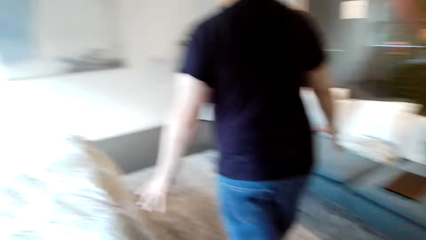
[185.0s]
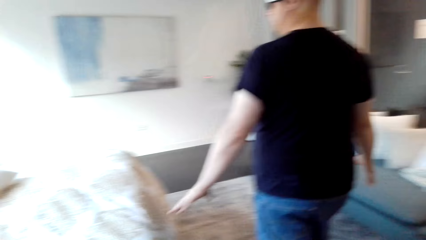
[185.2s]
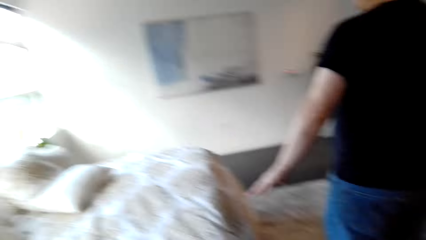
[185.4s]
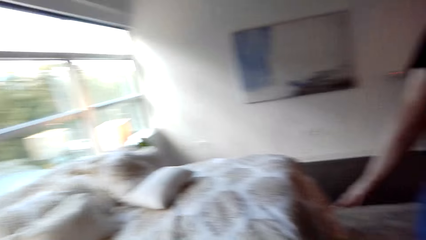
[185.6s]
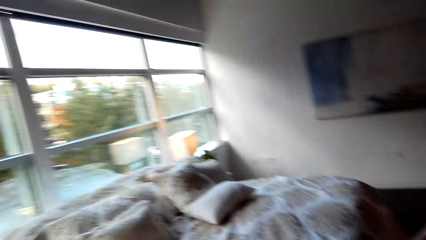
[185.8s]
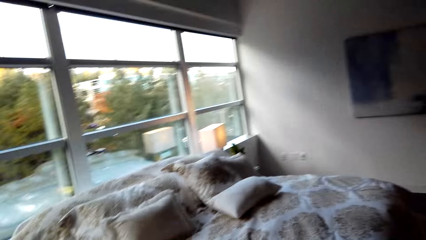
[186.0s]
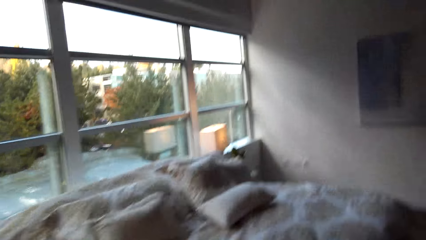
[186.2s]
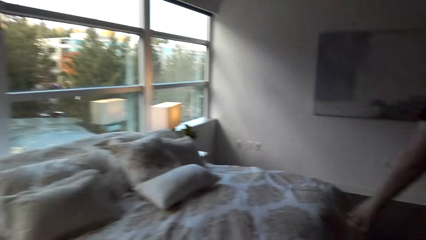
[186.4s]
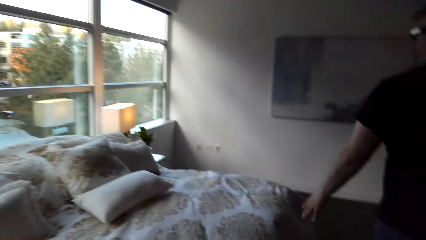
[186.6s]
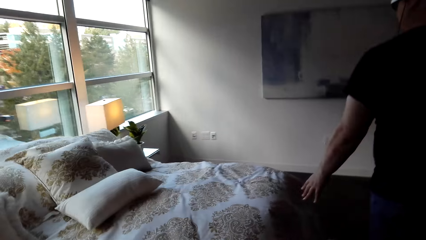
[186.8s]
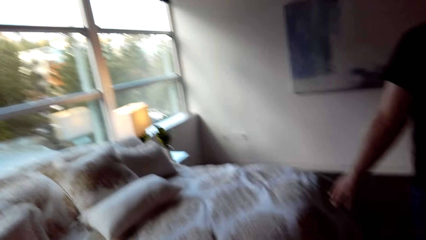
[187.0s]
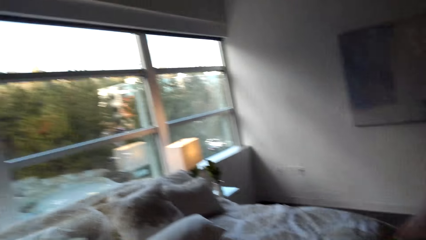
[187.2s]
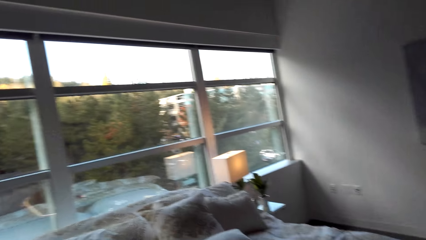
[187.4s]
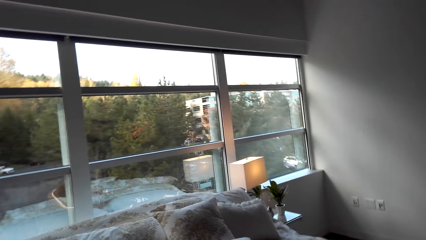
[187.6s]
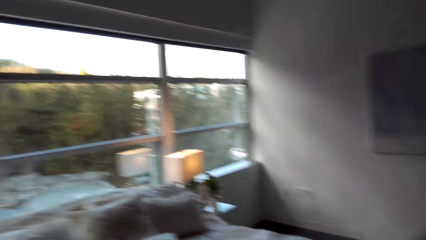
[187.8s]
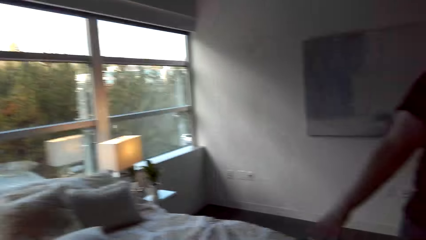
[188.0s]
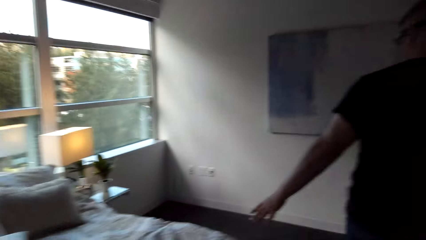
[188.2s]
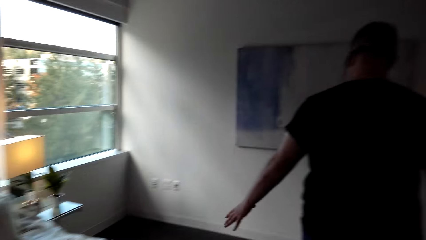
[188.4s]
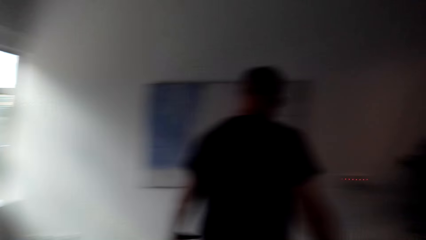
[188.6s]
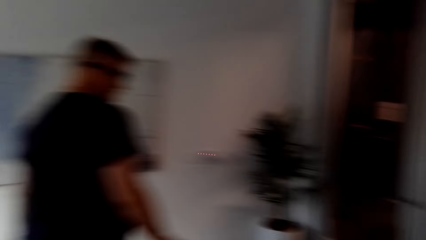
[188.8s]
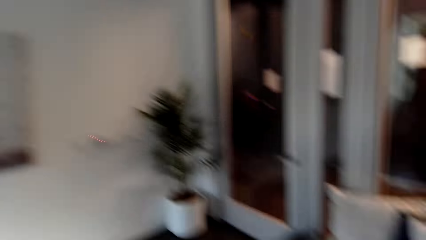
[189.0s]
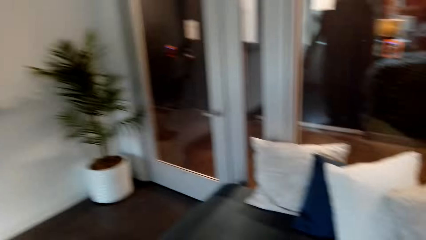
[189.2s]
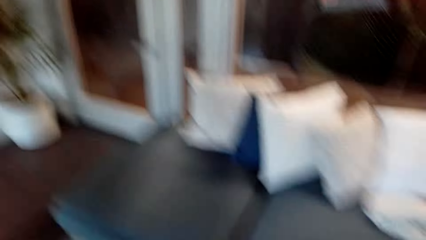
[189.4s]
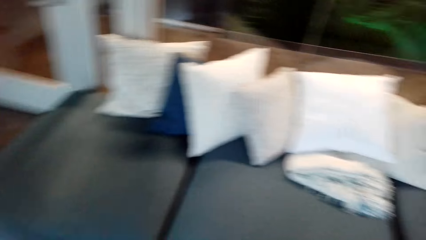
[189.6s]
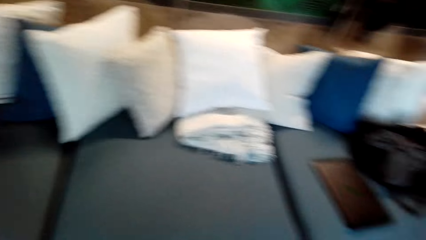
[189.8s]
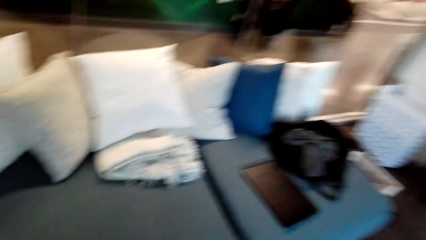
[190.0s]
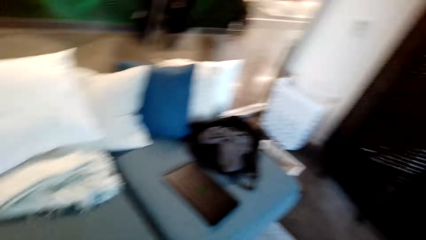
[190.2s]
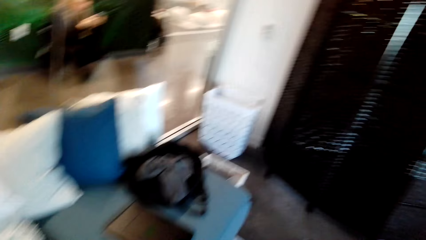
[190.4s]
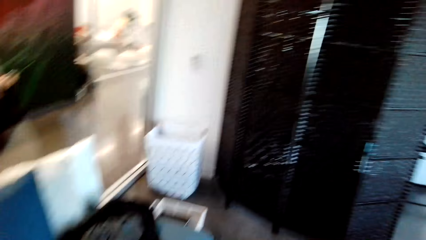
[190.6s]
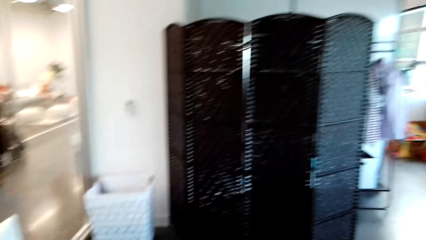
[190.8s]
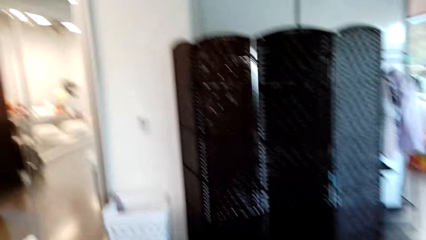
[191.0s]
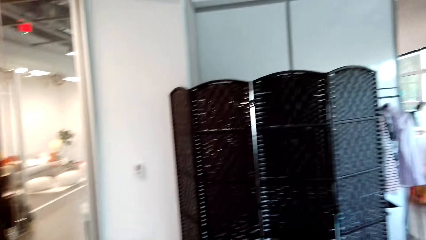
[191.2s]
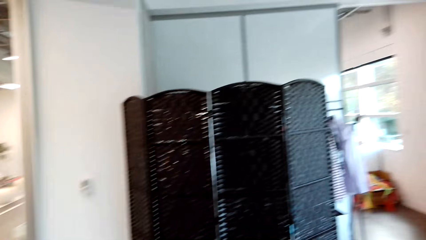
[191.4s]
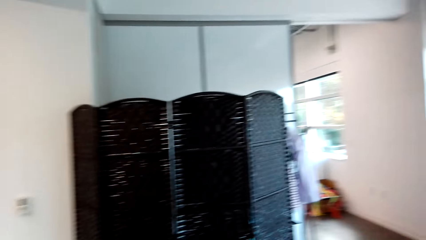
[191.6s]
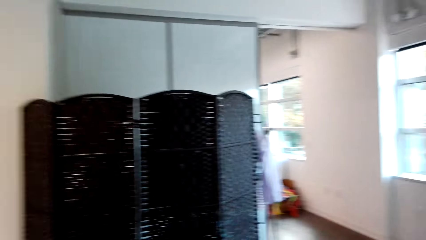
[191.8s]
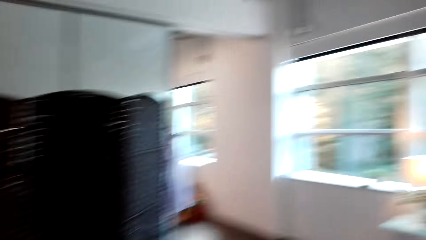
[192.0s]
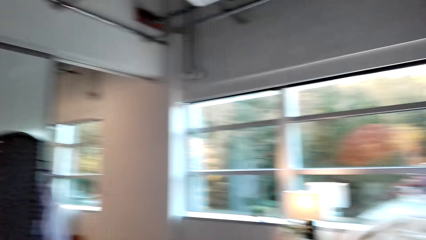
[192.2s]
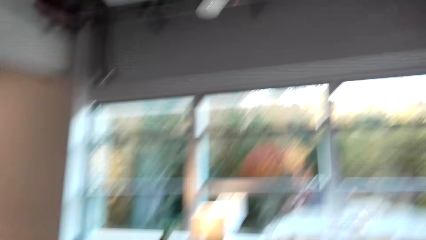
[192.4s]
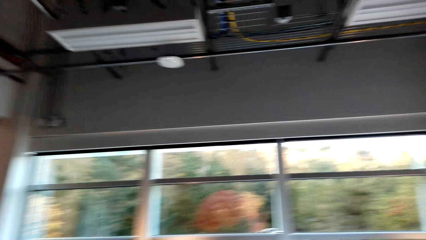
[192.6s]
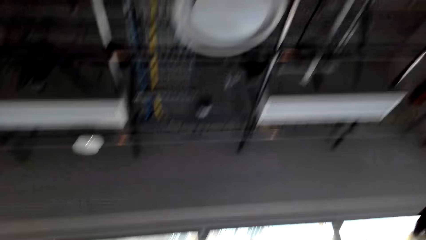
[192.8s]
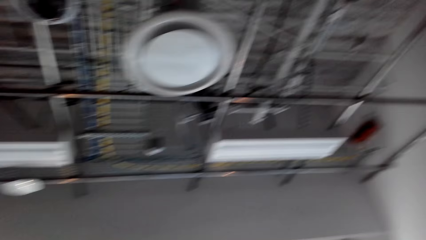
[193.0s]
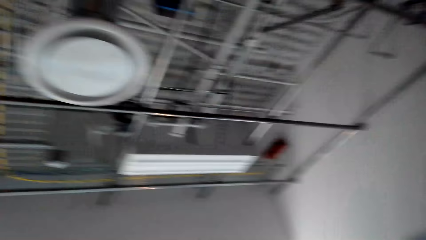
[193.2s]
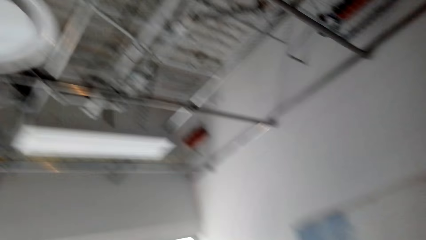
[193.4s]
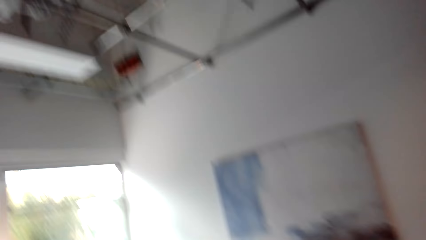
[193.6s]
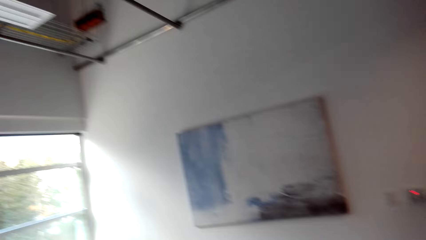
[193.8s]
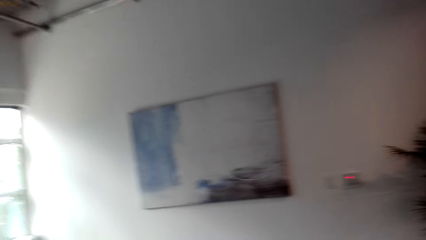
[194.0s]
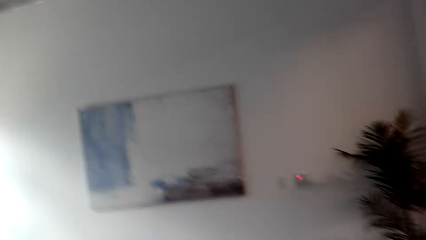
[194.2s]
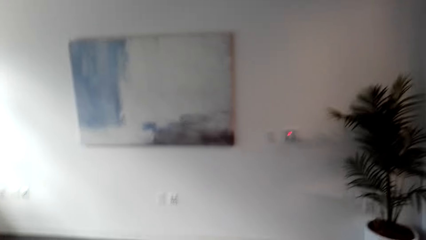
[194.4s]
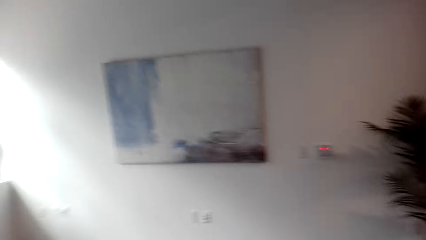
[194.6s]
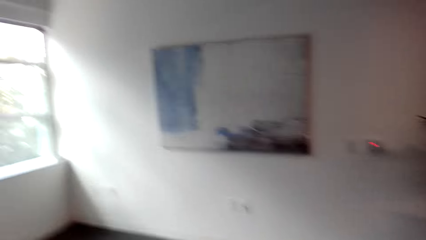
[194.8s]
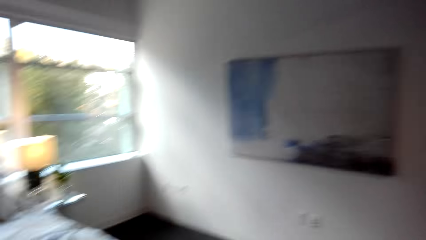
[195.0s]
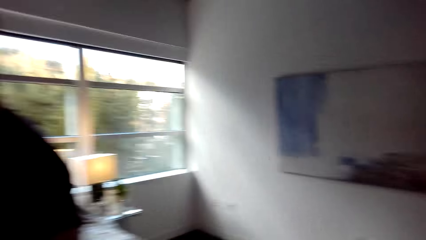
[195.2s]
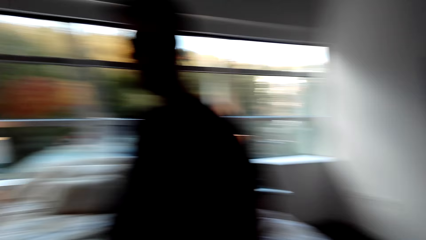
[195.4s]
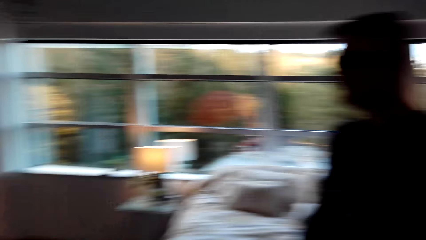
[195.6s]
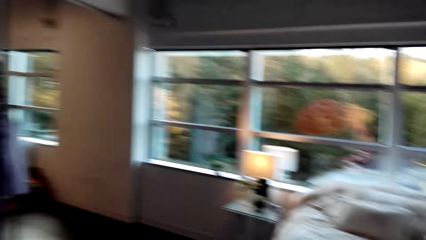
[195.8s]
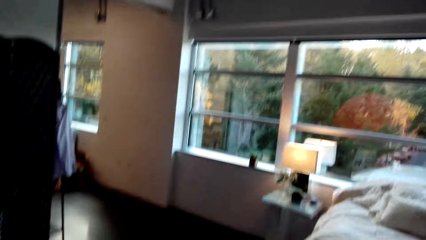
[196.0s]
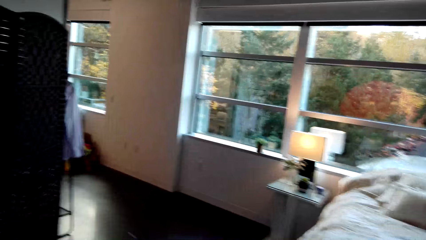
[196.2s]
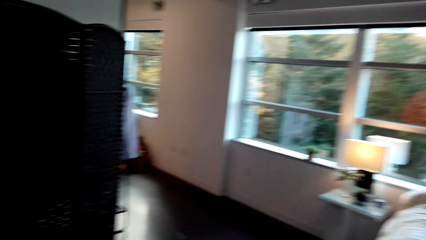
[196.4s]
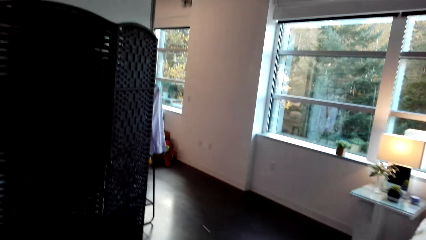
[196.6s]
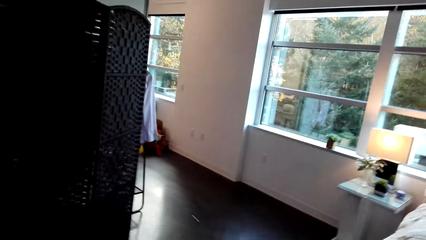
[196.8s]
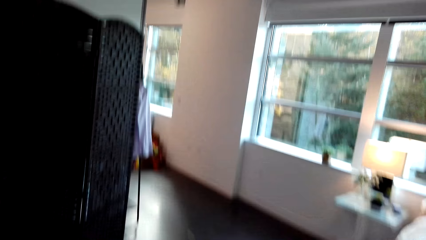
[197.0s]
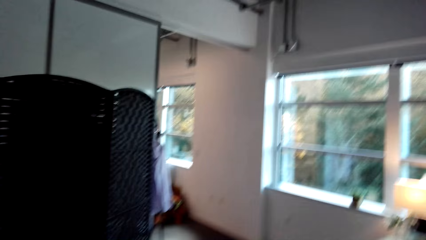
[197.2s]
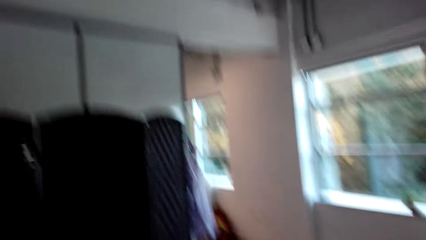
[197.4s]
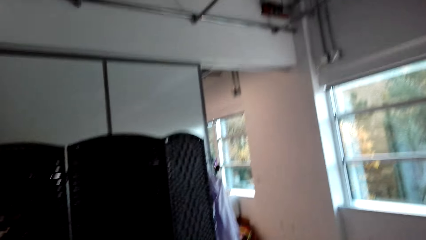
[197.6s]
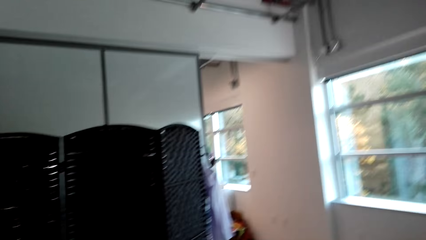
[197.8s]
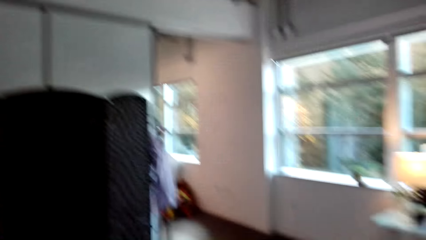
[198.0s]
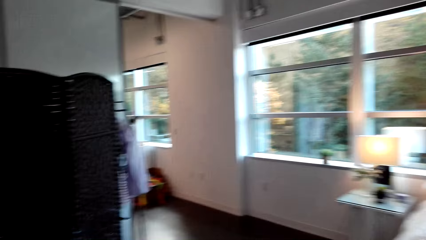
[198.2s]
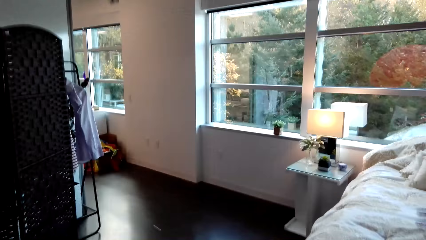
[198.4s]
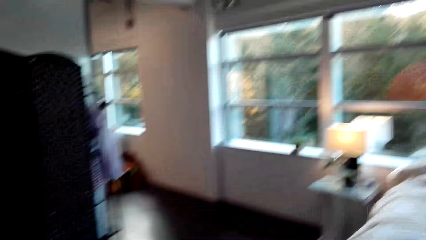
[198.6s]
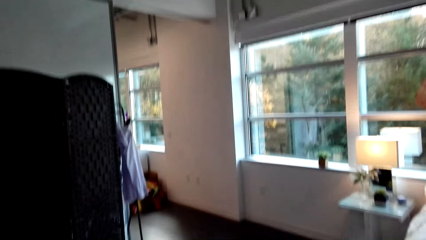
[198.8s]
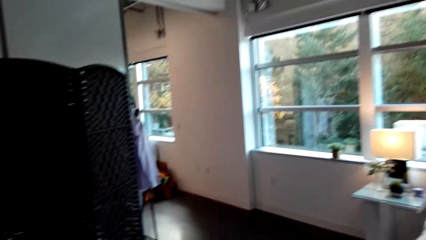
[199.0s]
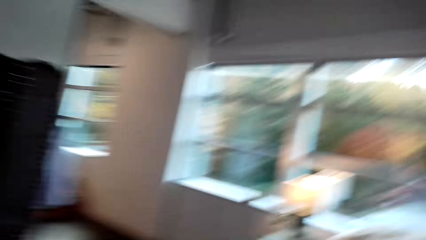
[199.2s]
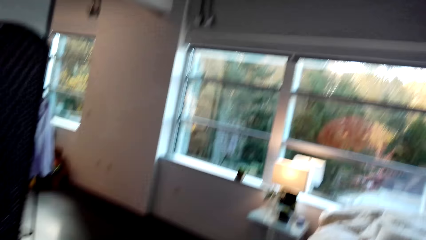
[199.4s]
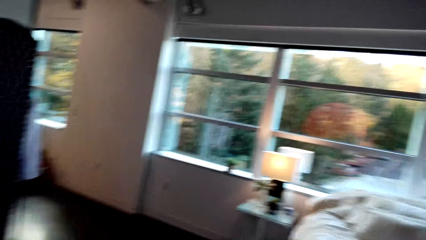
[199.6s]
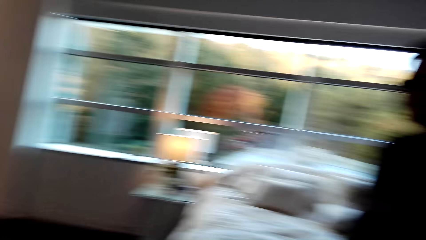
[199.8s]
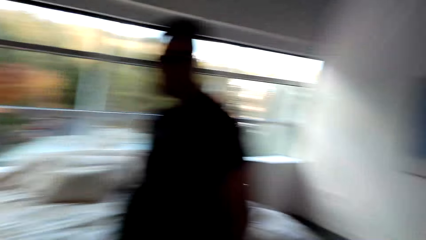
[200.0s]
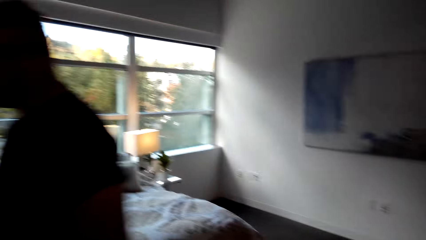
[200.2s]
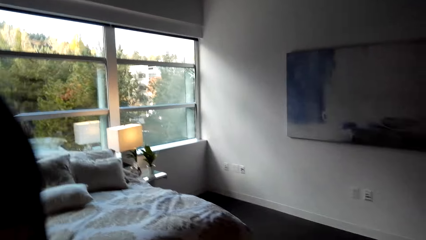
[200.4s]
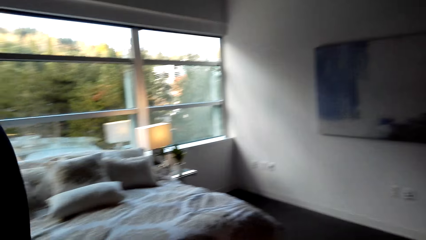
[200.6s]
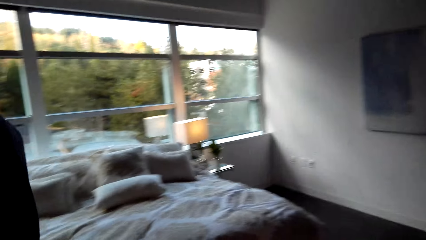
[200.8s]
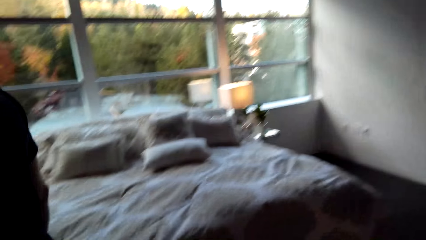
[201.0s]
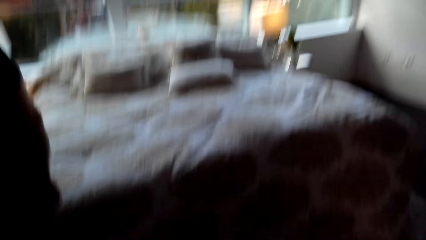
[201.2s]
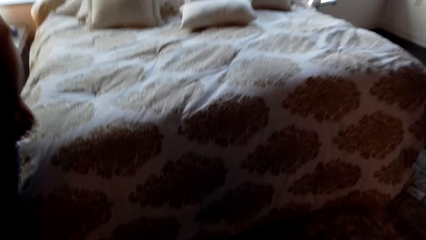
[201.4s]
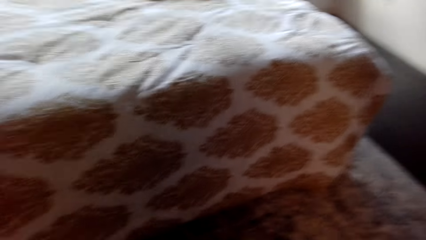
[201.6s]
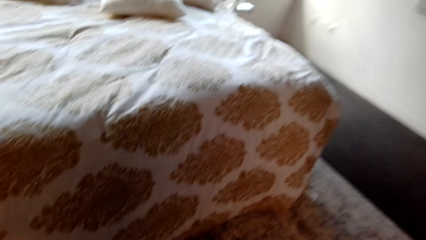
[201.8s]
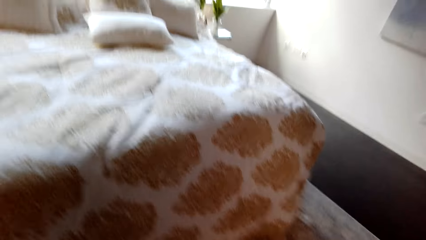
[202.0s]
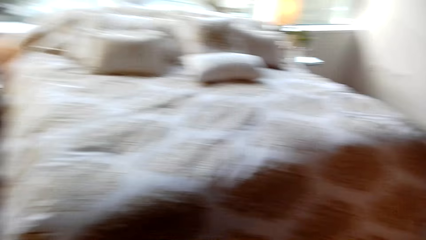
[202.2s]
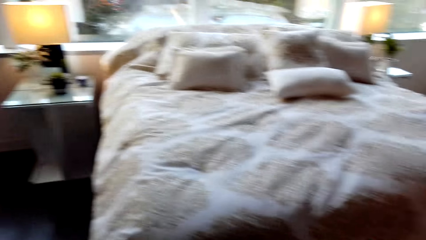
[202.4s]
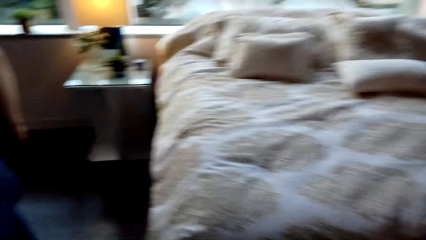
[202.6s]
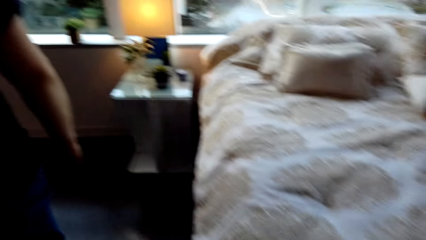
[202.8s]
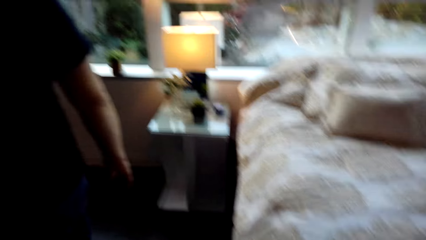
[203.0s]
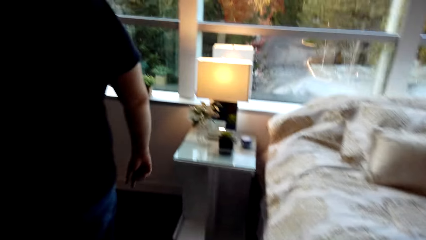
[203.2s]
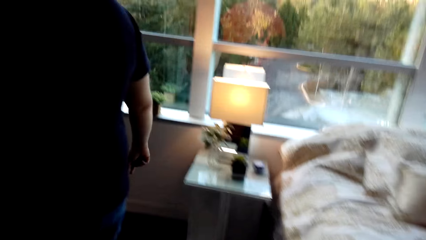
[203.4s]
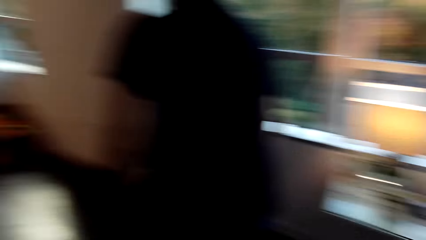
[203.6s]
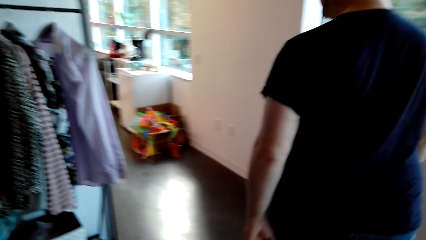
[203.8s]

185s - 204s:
A man speaks to the camera wearer. The camera wearer looks around the bedroom. They speak to the man and look around. The man speaks to the camera wearer. The camera wearer laughs.
